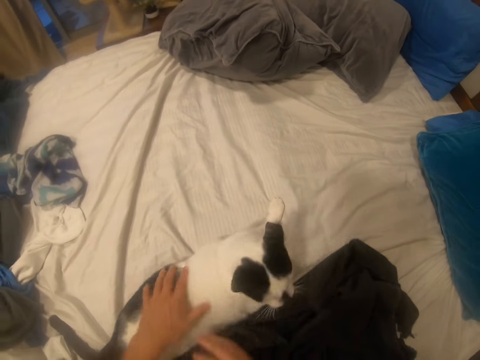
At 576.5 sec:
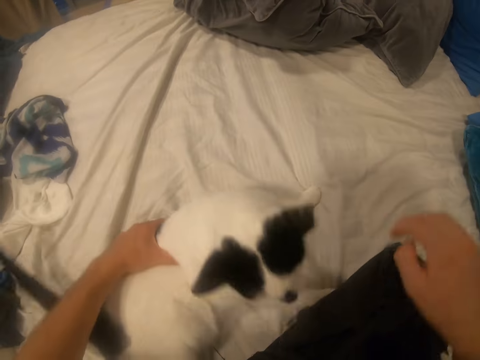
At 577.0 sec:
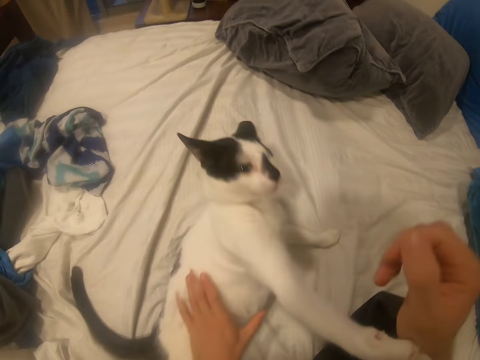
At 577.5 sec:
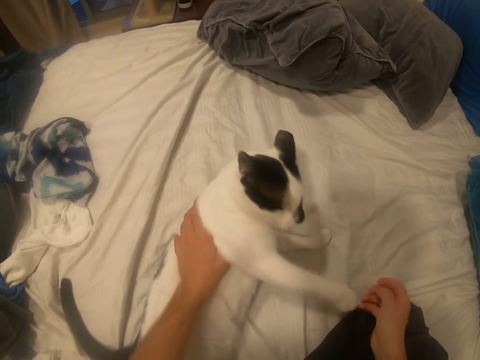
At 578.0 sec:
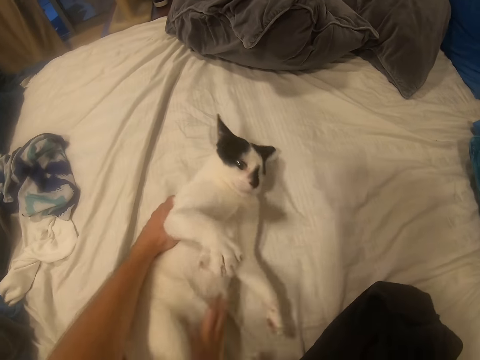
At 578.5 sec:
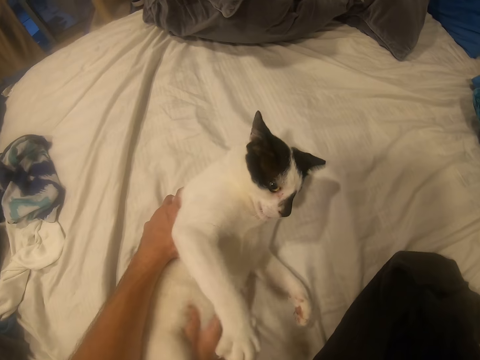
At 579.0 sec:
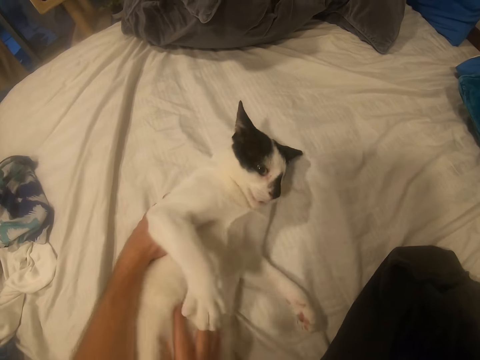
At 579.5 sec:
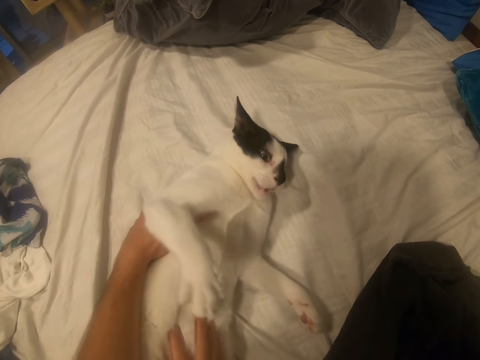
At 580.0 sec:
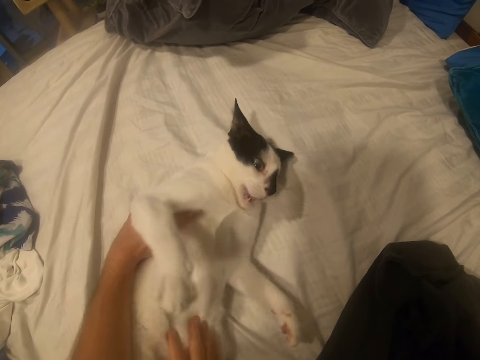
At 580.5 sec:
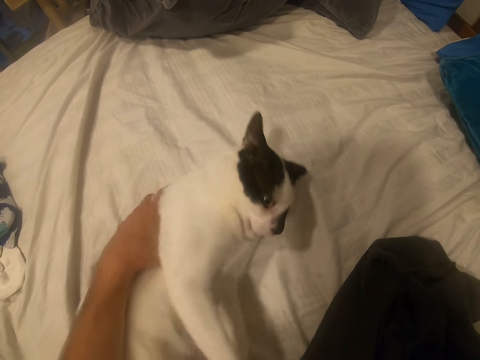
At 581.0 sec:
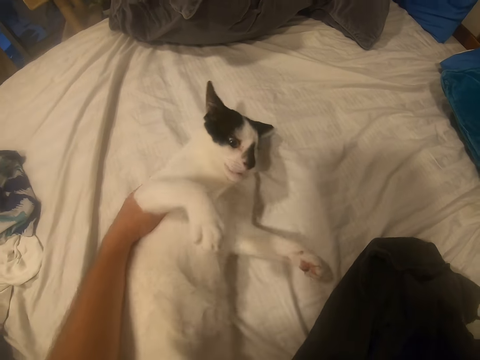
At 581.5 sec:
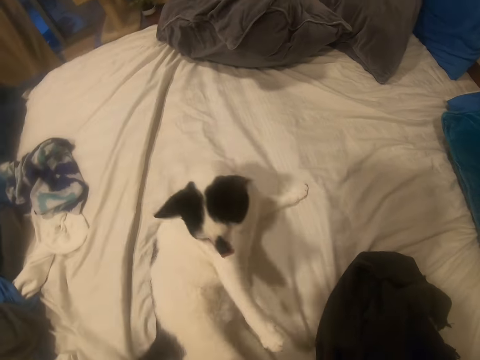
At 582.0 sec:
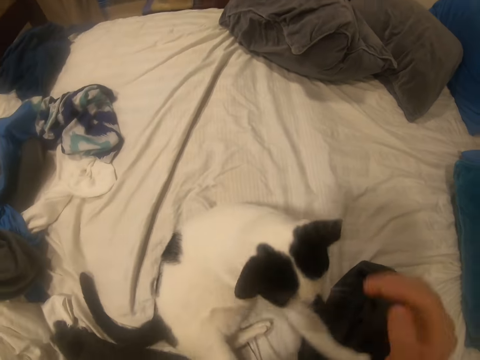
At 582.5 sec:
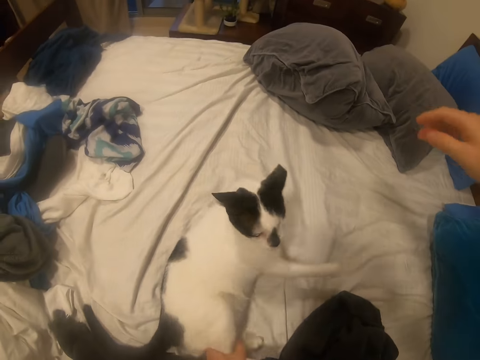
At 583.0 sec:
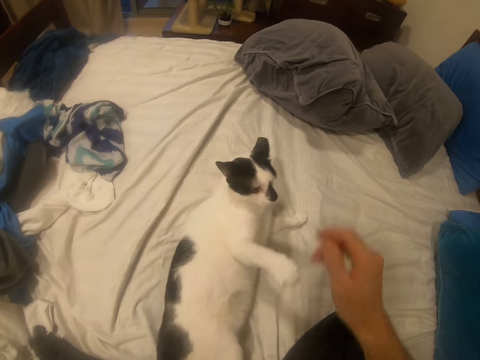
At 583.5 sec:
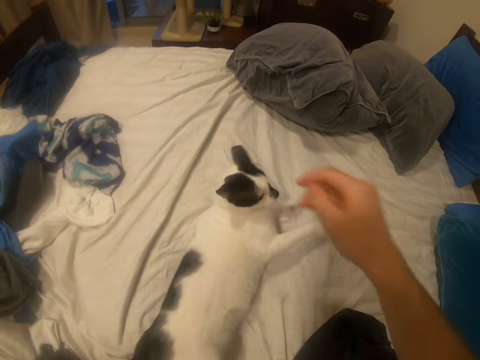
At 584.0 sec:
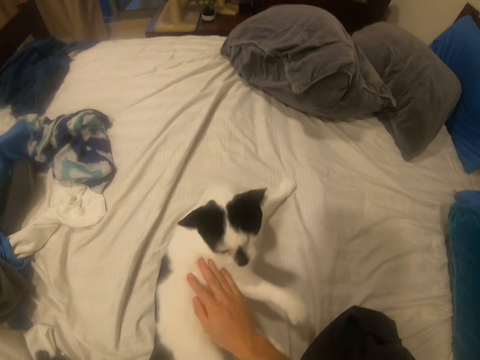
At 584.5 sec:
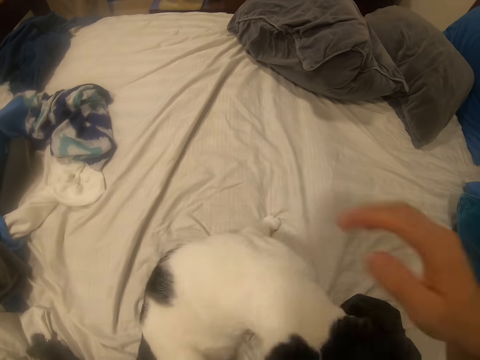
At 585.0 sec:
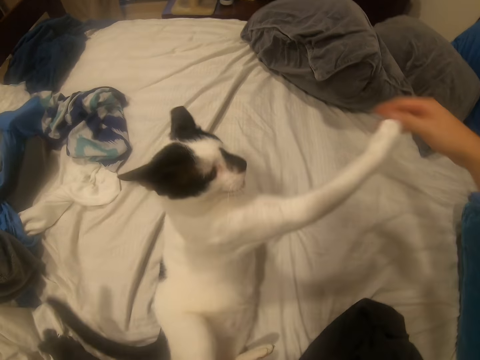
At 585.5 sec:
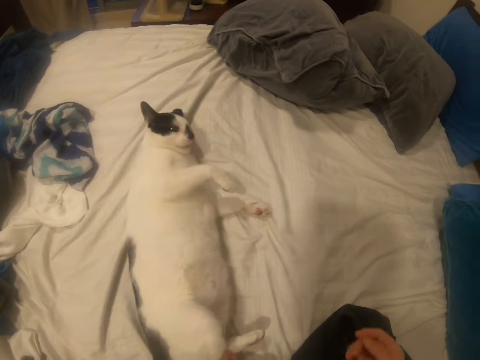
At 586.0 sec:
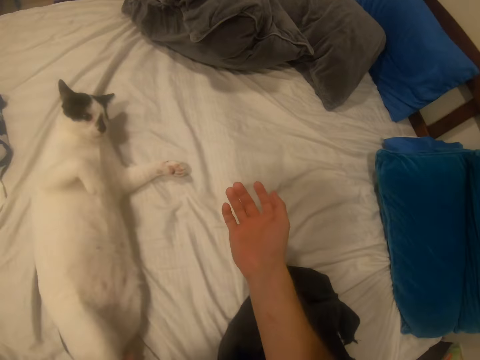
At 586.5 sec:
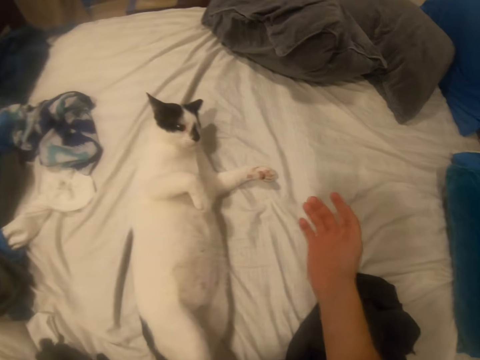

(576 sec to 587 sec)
The camera wearer rubs the cat's belly. They play with the cat on the bed.

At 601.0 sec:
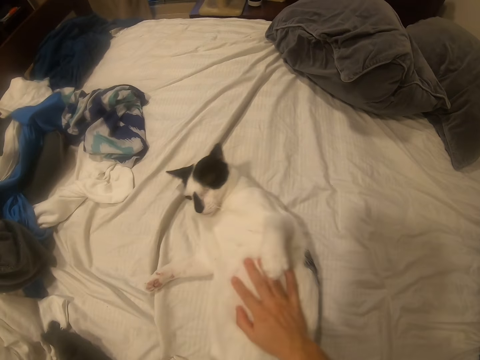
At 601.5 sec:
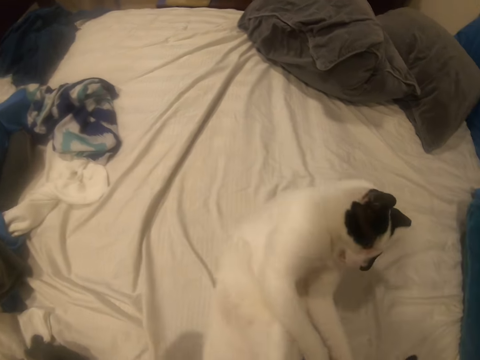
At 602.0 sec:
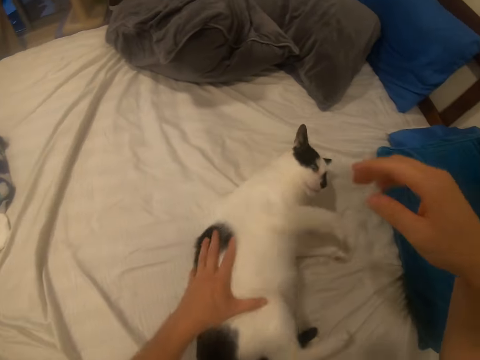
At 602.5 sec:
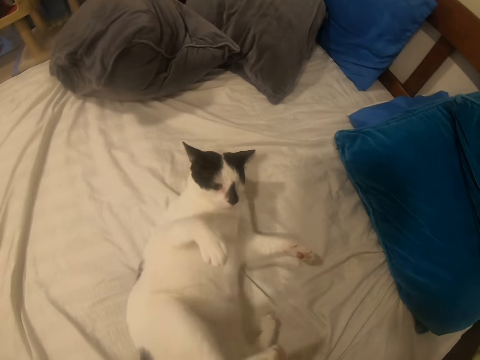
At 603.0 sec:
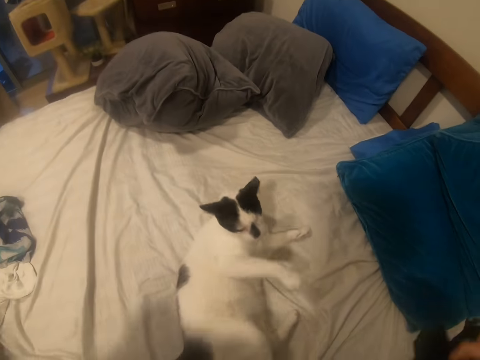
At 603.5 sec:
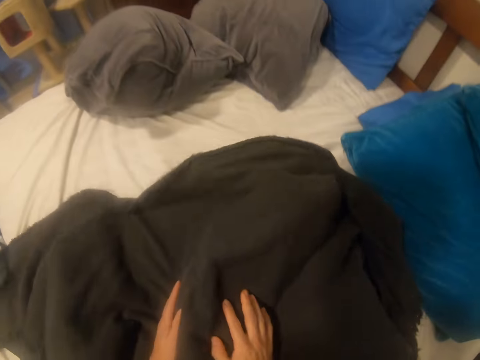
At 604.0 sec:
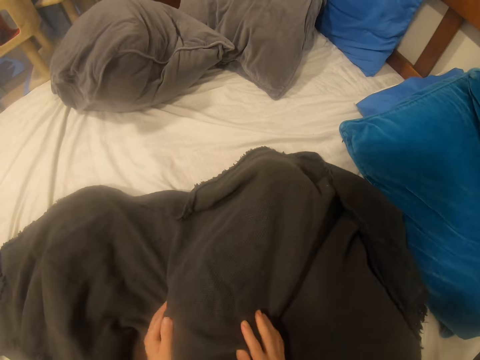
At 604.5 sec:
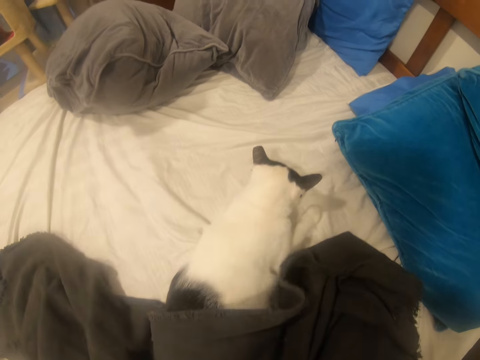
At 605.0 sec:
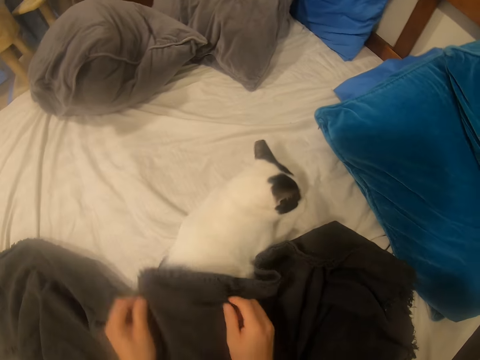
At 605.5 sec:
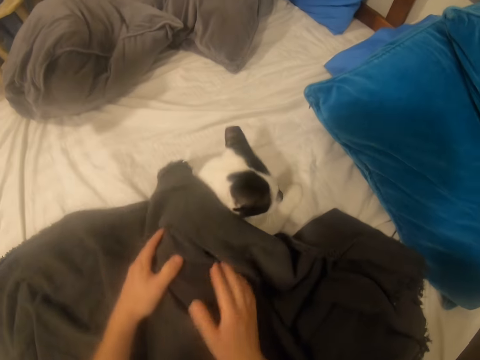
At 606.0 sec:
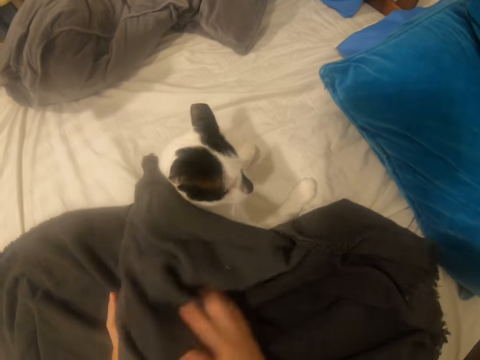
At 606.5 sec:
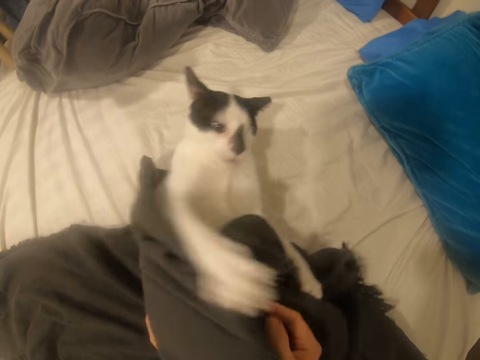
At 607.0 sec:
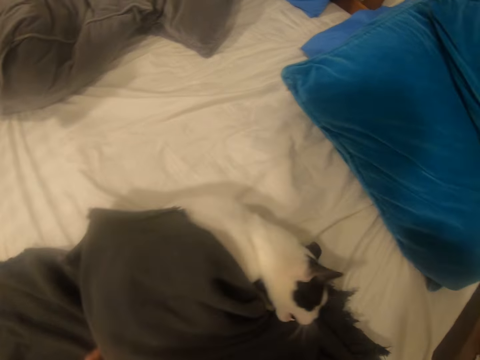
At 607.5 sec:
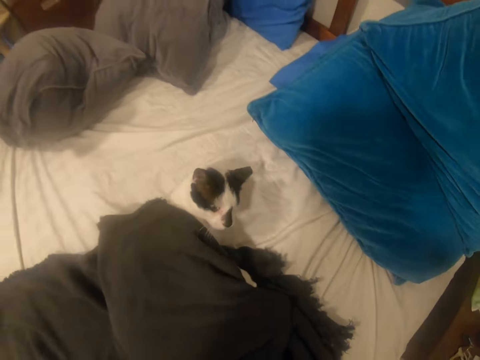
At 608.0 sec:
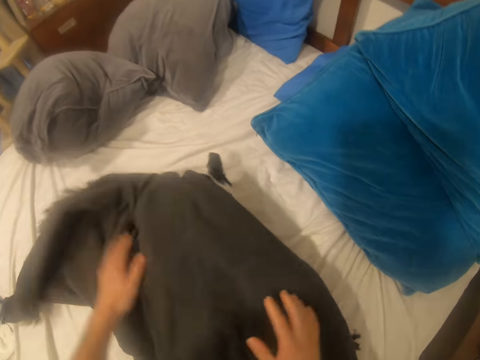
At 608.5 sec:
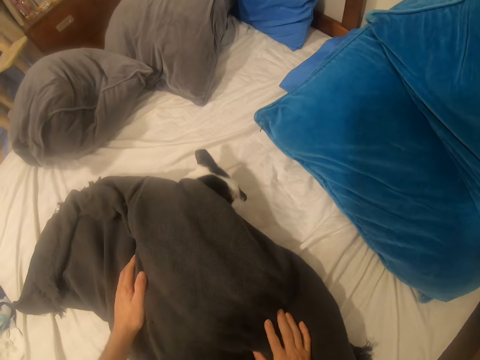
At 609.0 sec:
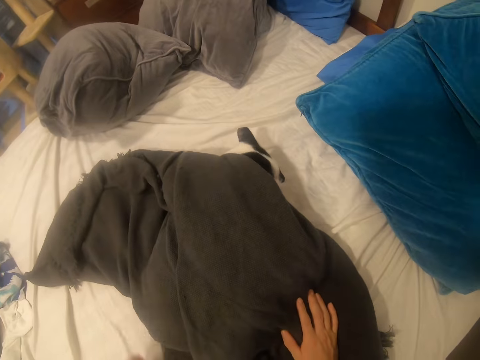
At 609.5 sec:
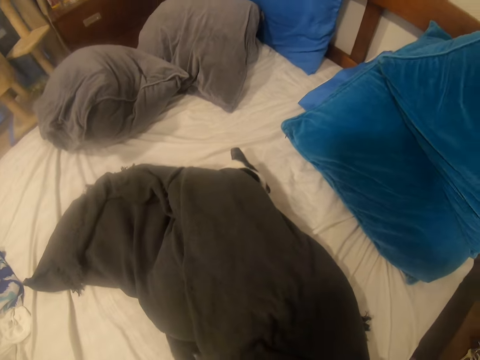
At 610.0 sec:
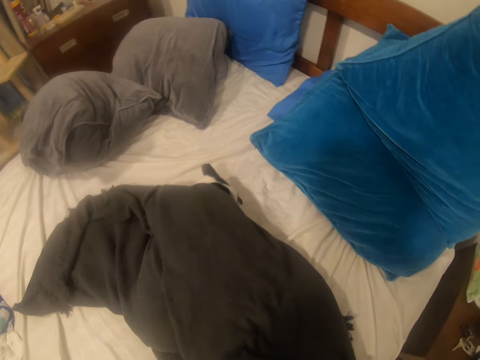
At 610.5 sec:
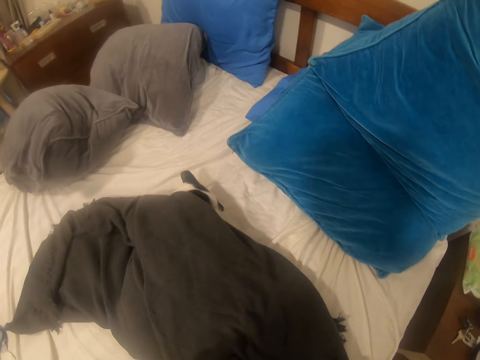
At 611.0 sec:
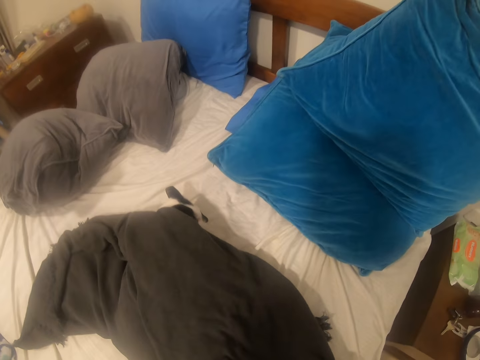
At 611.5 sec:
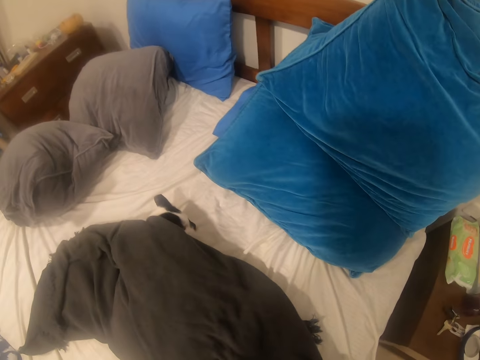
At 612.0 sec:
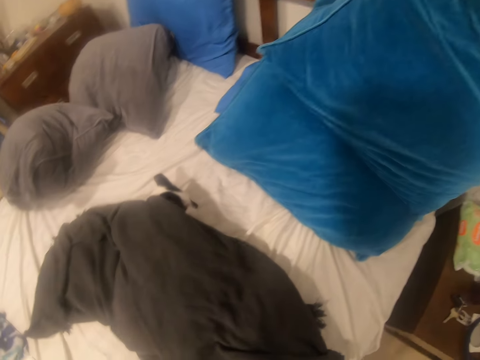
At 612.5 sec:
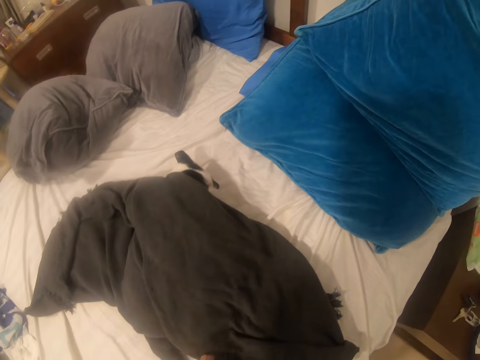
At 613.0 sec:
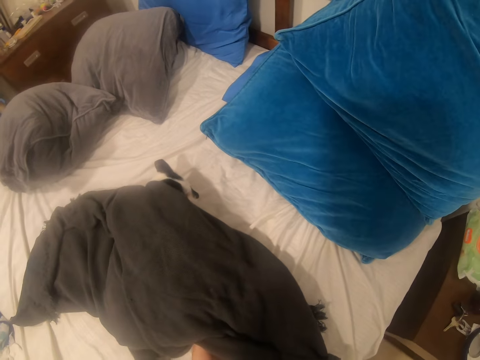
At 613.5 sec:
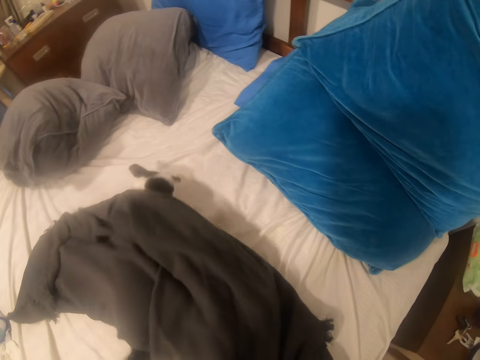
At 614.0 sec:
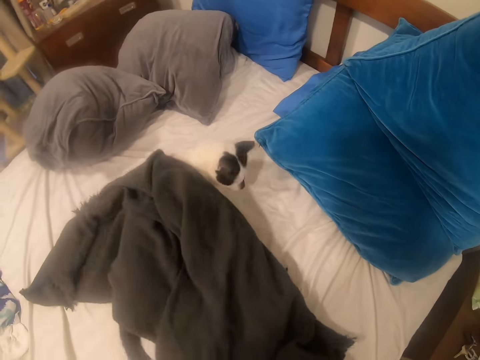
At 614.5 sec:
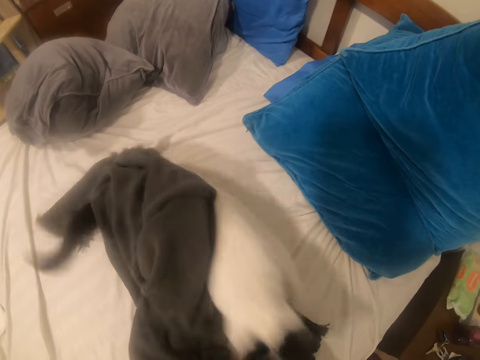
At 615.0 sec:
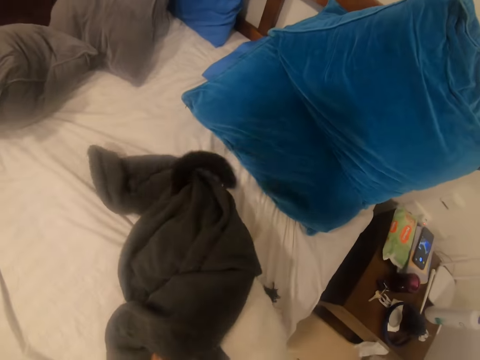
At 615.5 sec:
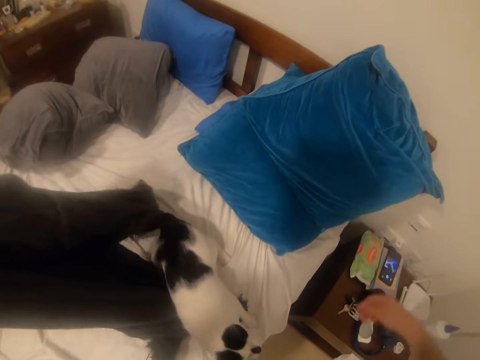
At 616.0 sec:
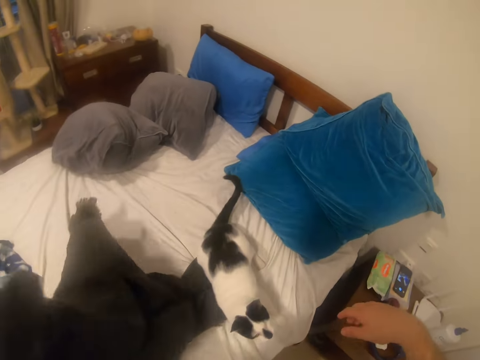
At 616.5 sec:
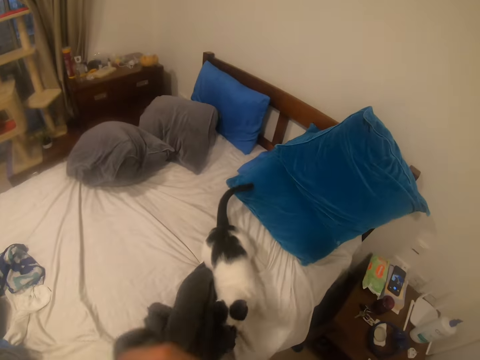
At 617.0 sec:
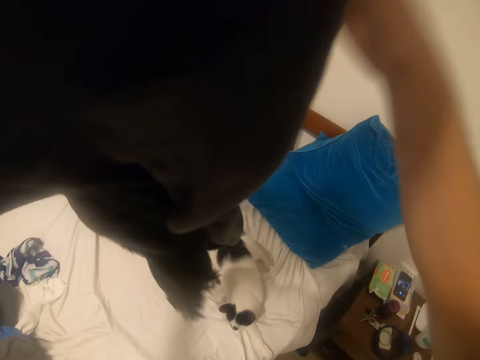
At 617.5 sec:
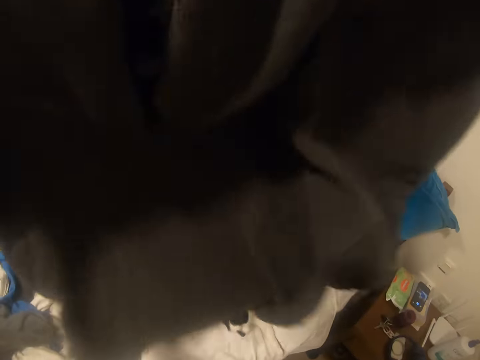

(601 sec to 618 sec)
The camera wearer throws a blanket or cloth over the cat. They take the blanket off the cat. They hold the cloth.
